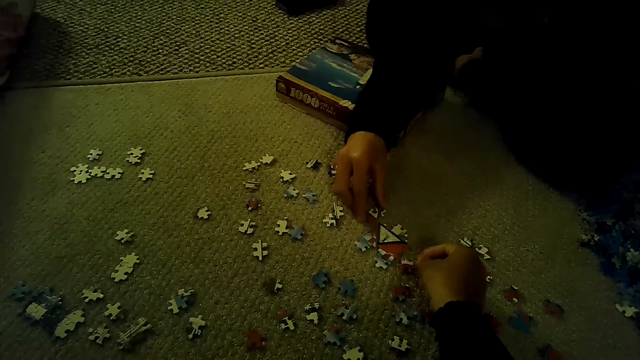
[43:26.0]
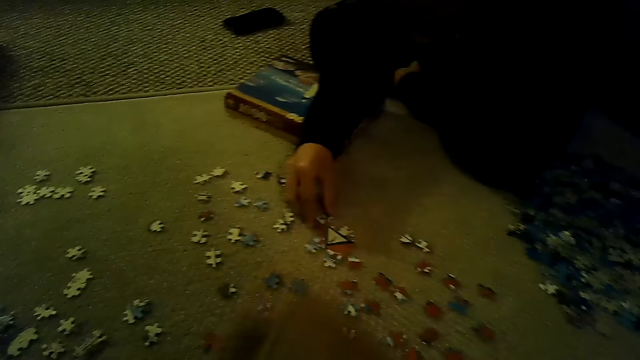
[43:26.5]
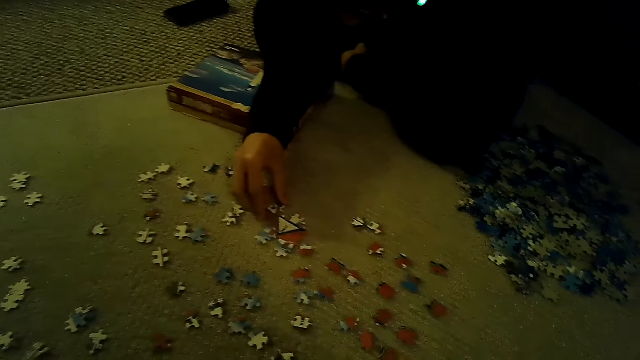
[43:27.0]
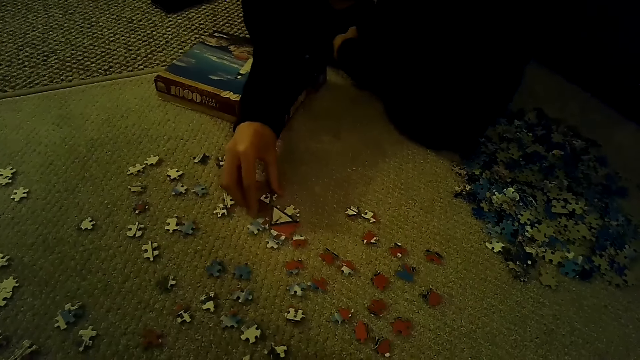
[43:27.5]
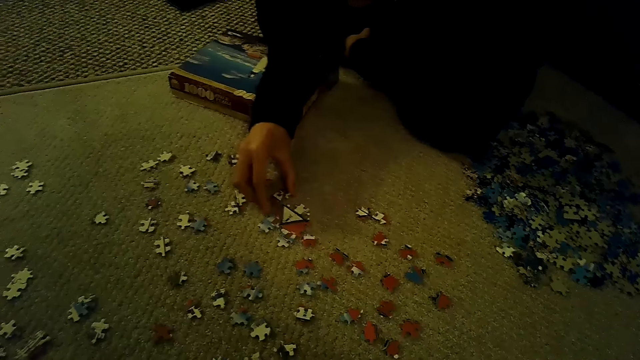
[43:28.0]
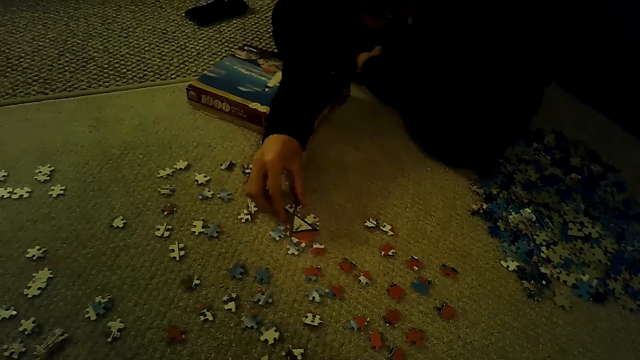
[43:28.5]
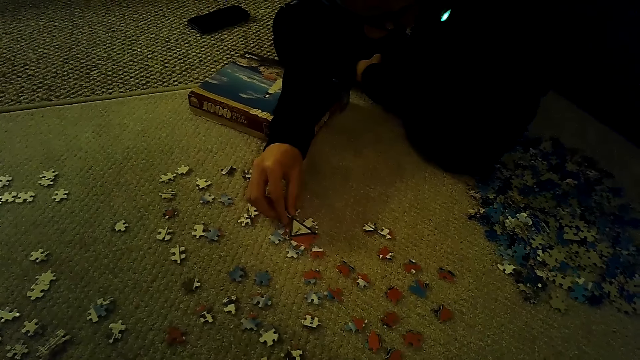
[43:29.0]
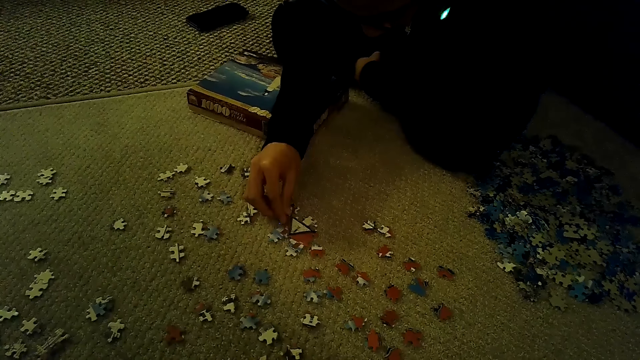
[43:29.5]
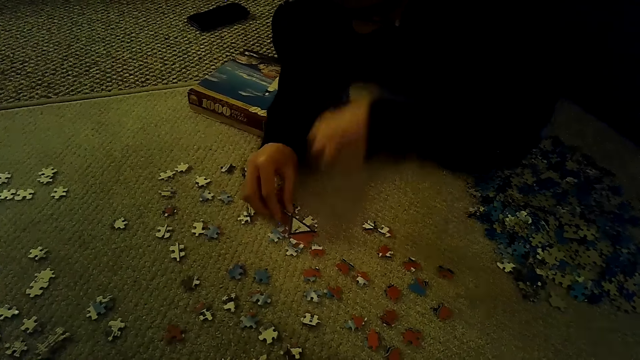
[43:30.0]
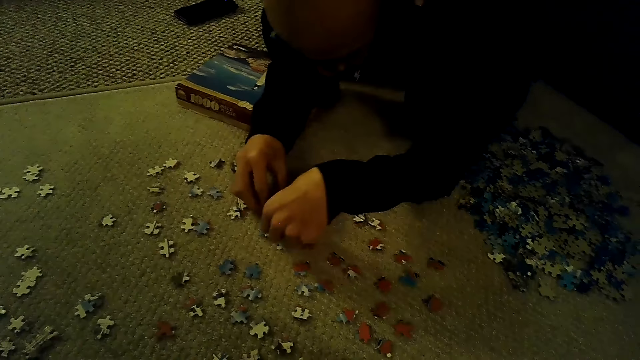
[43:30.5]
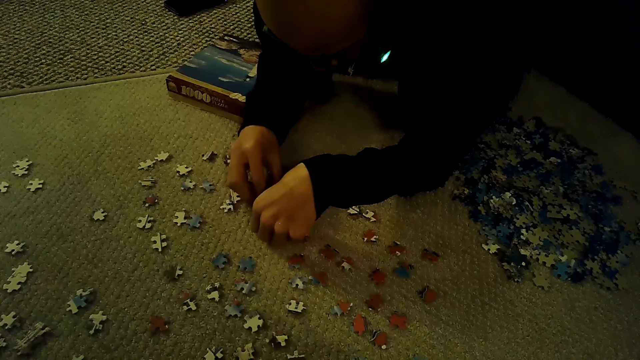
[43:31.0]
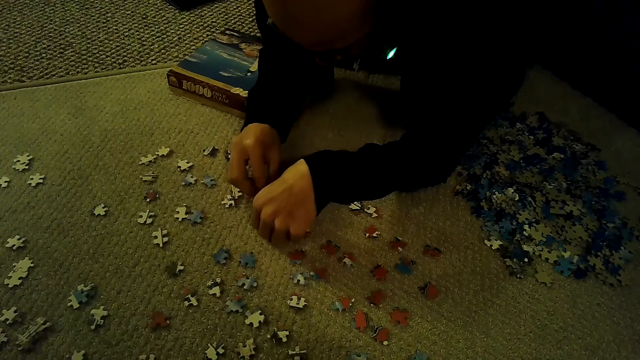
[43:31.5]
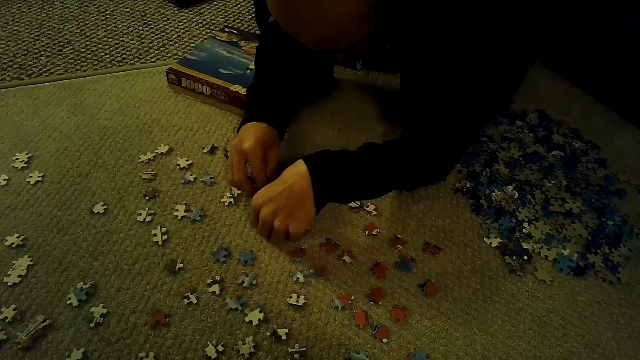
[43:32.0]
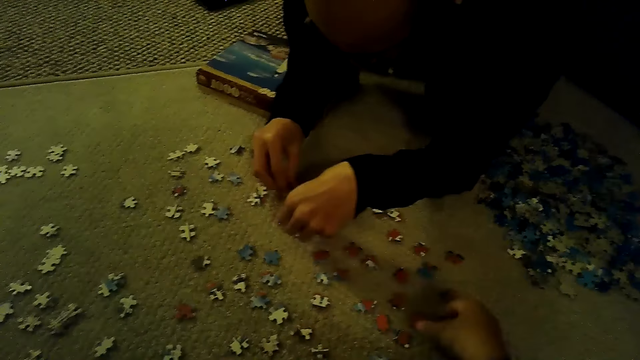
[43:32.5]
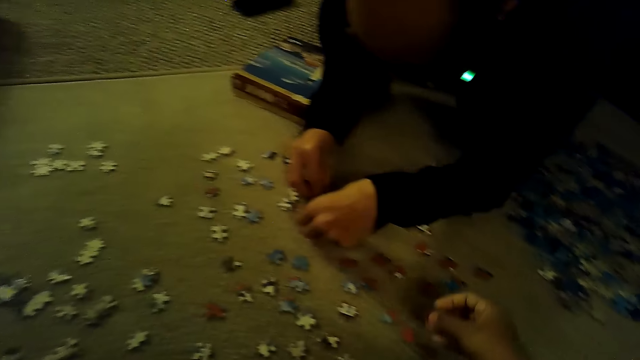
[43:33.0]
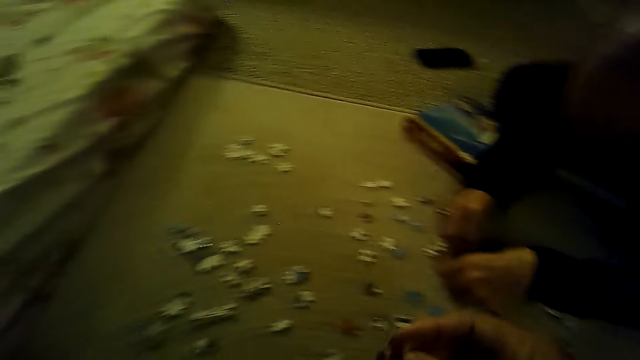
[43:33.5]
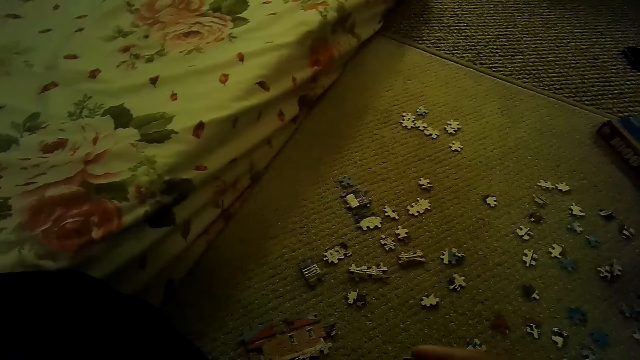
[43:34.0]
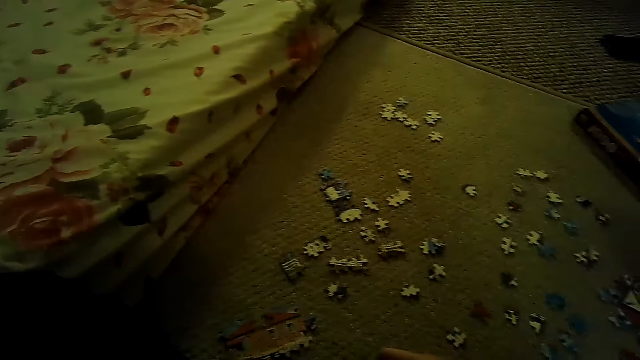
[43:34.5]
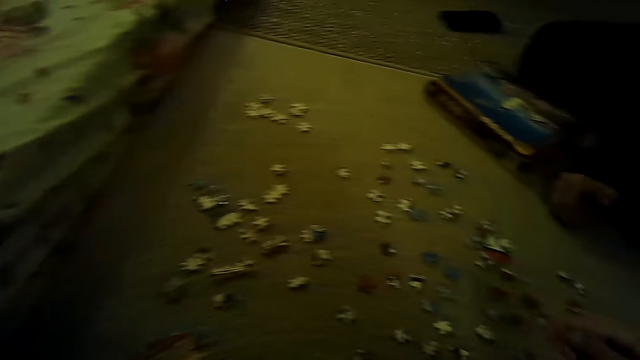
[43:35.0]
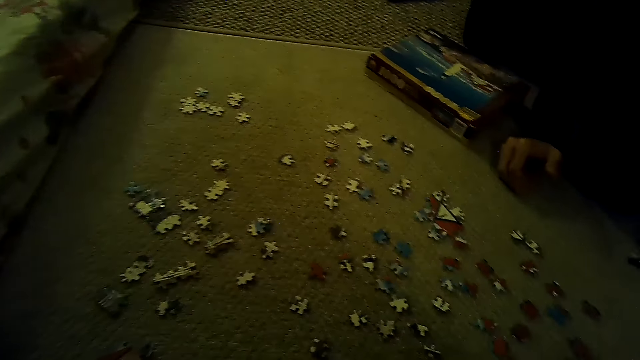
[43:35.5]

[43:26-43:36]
The camera wearer puts the puzzle piece down. A person joins the puzzle piece. The person plays the jigsaw puzzle on the floor. The camera wearer picks a puzzle piece.

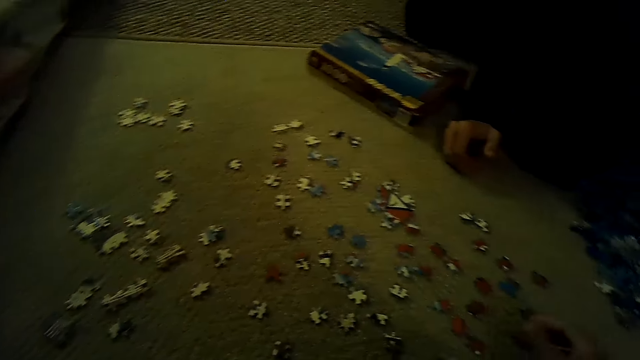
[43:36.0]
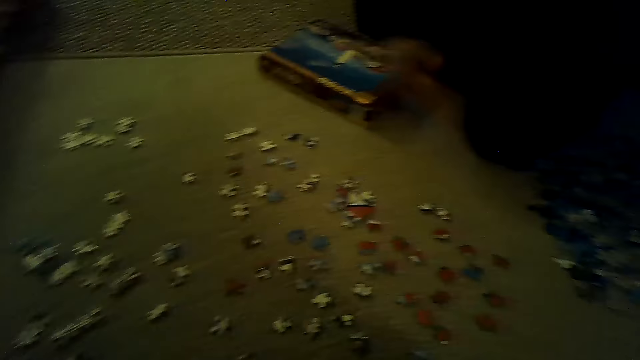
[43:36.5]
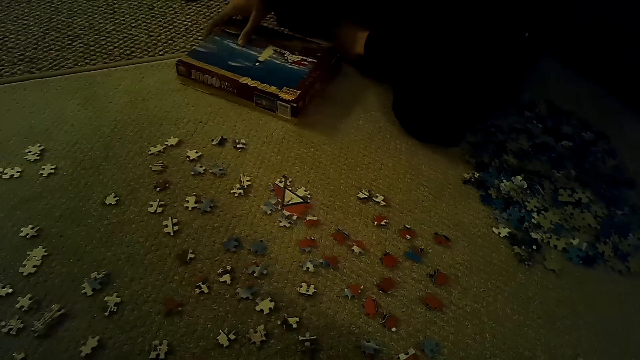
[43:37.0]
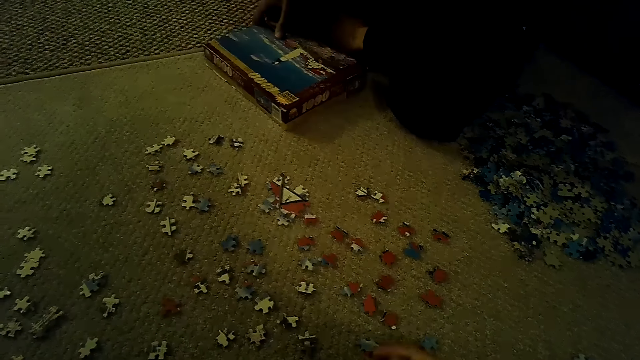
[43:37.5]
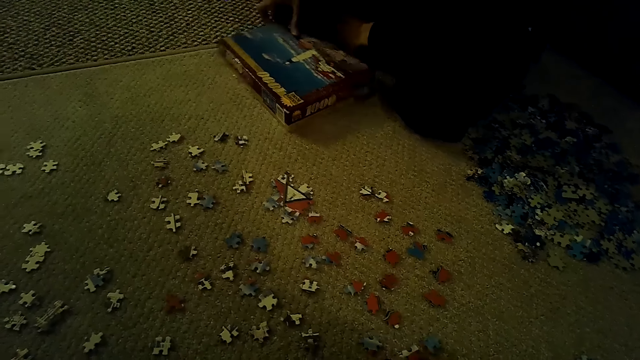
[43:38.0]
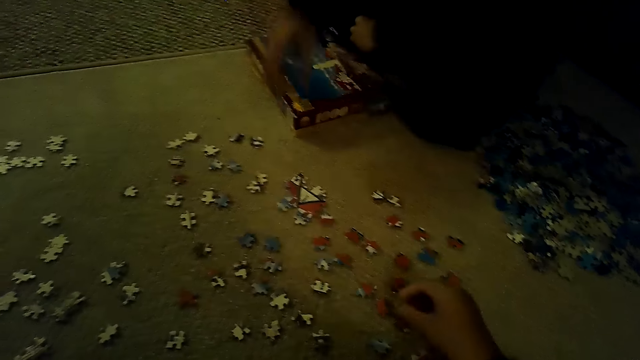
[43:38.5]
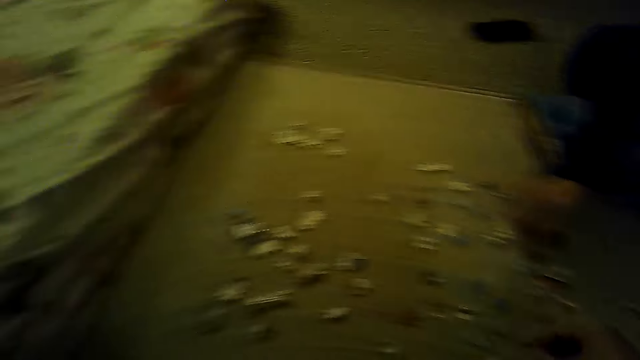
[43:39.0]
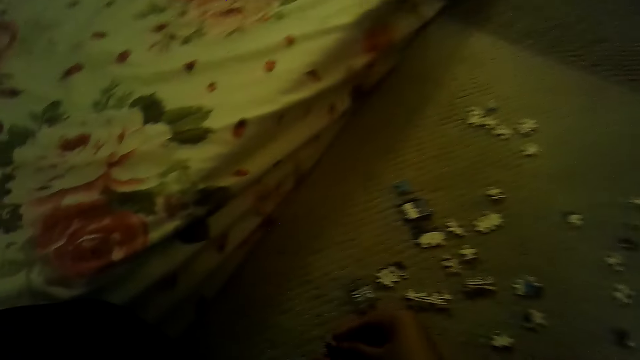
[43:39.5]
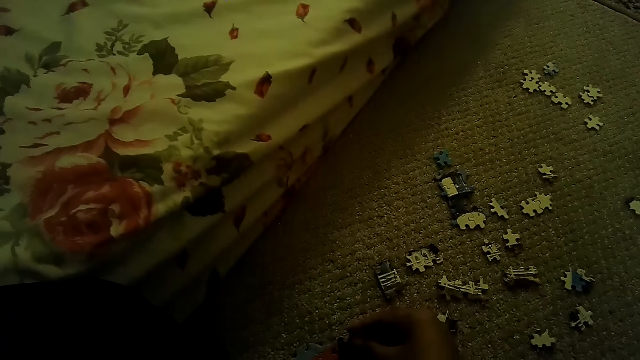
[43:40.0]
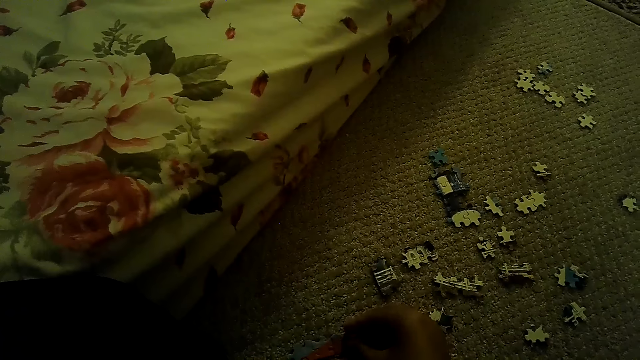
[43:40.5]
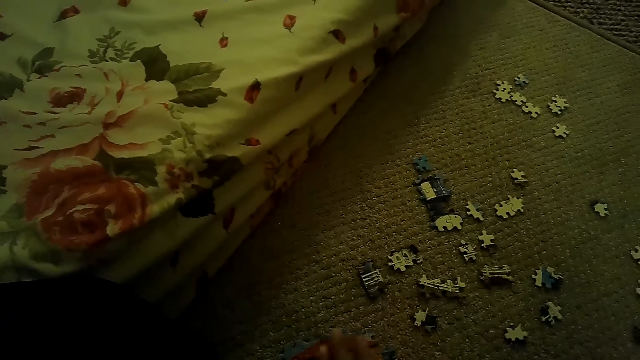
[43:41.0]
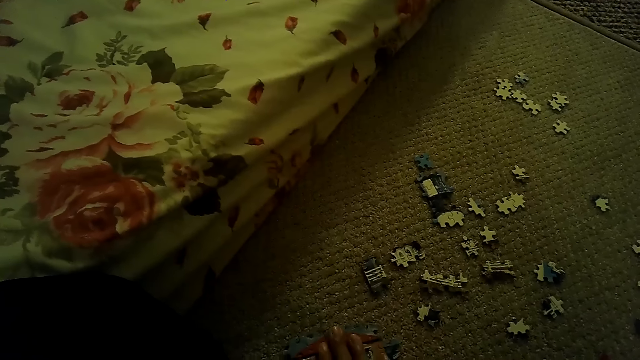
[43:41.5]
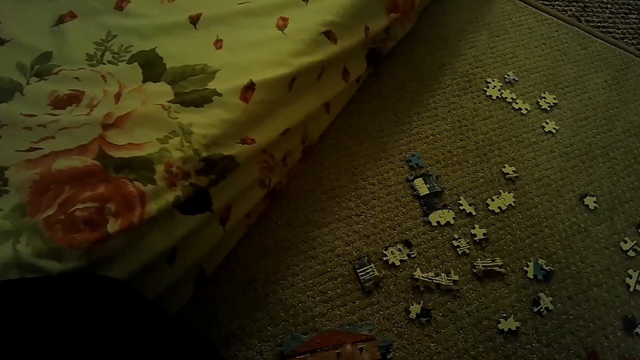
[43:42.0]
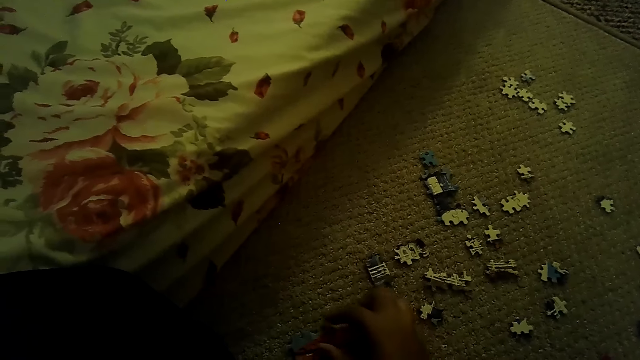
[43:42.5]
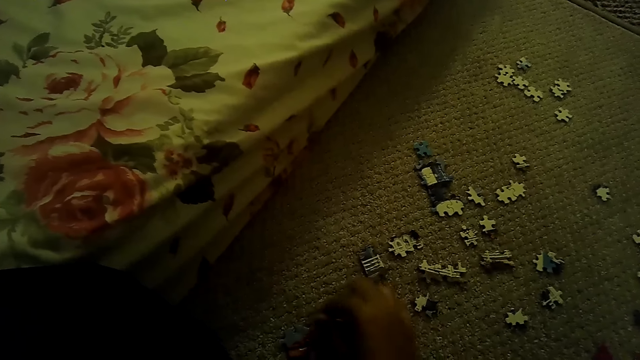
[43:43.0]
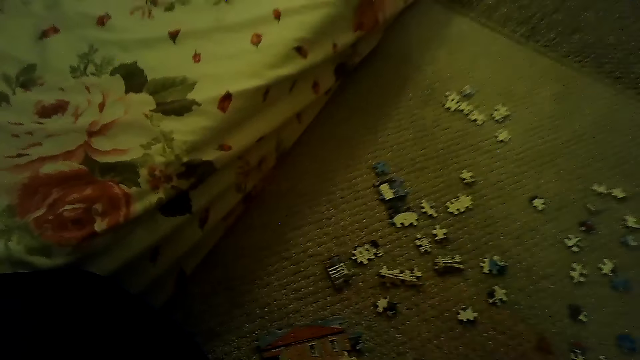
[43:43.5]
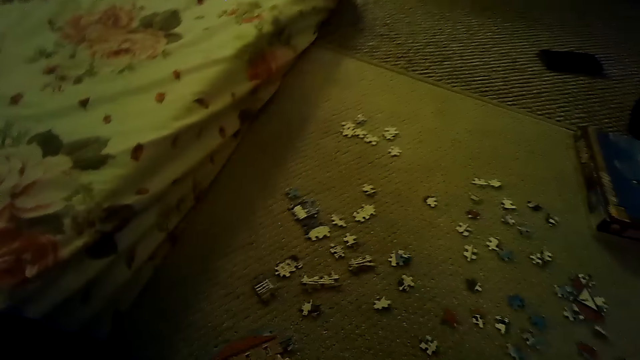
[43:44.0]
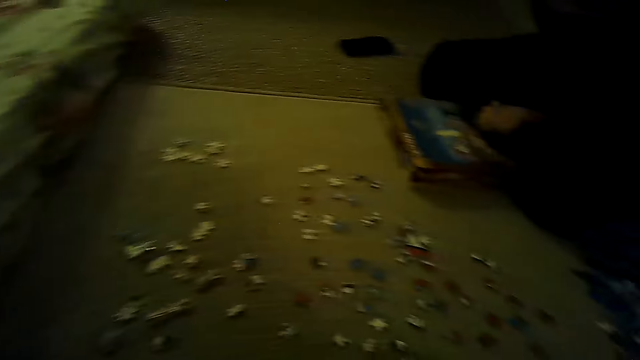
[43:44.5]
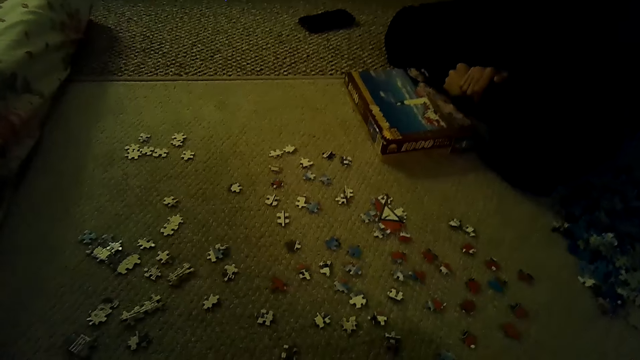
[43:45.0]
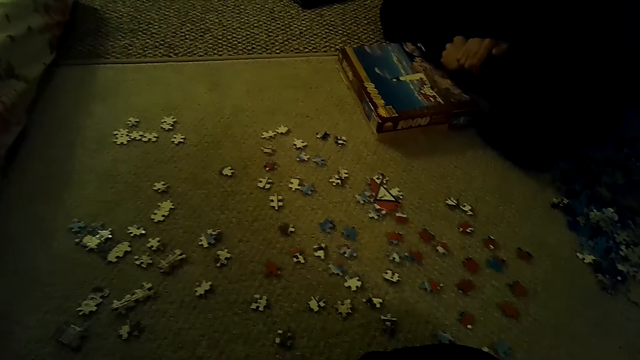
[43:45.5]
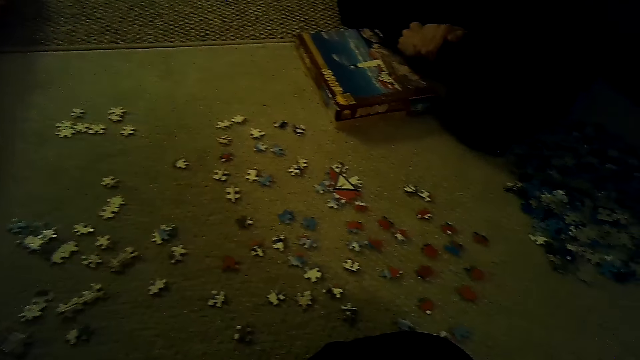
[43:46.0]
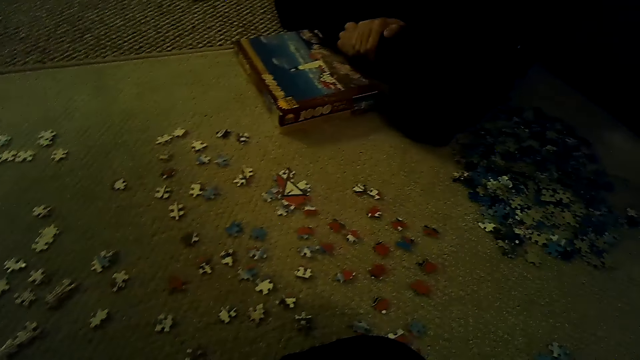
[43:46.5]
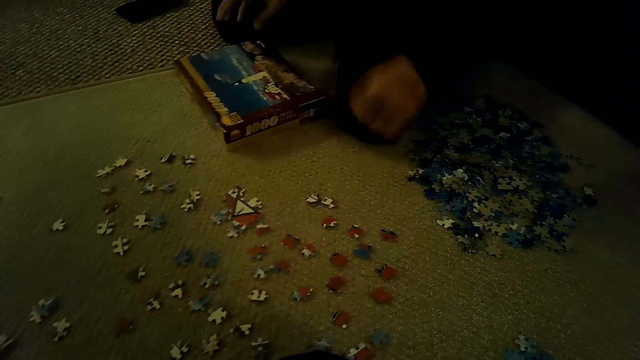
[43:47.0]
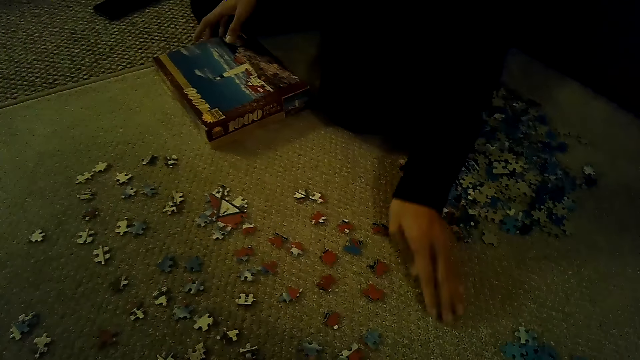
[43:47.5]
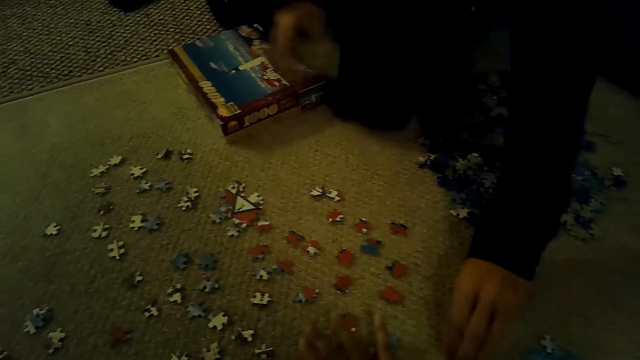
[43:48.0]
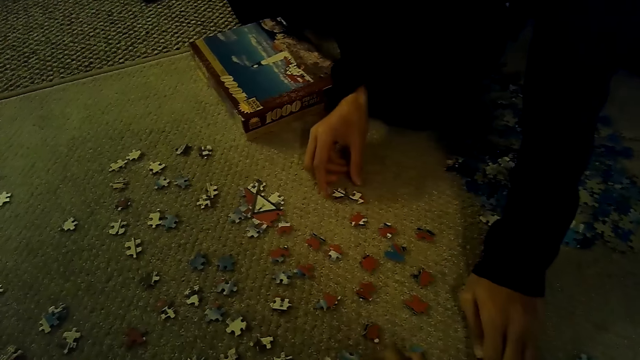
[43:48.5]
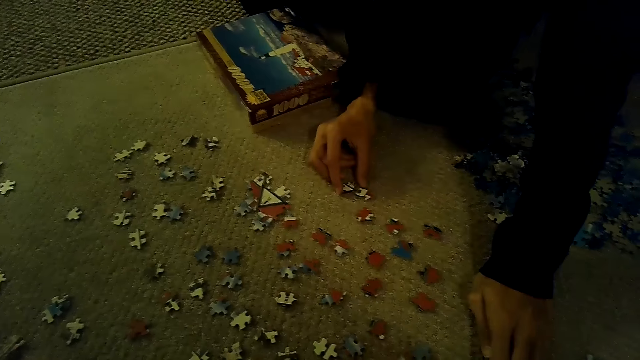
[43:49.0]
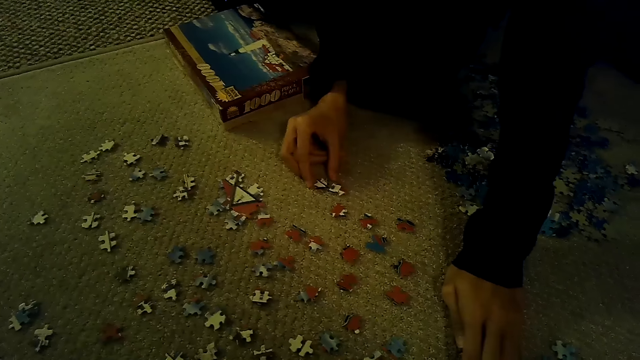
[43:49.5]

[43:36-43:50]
A person touches the box and picks the box from the floor. The camera wearer picks a puzzle piece. They play the jigsaw puzzle on the floor. The person fixes the puzzle pieces and plays the jigsaw puzzle on the floor.
